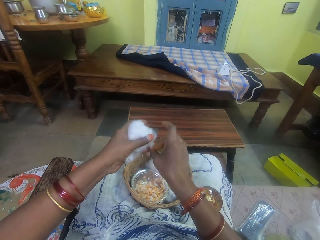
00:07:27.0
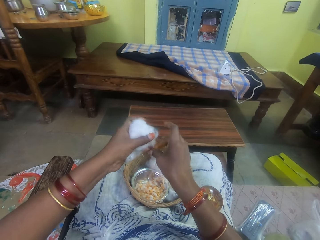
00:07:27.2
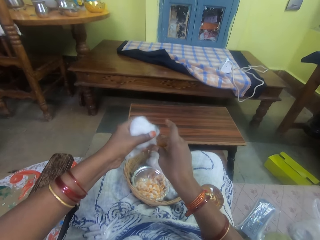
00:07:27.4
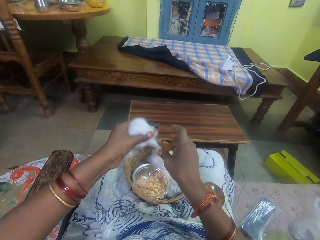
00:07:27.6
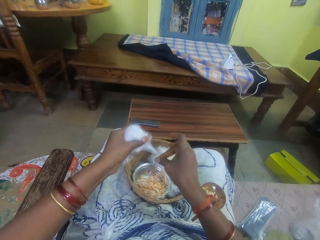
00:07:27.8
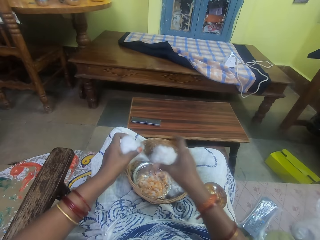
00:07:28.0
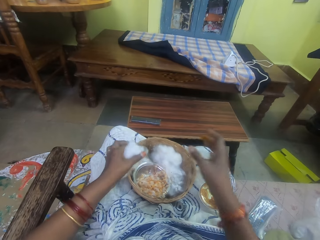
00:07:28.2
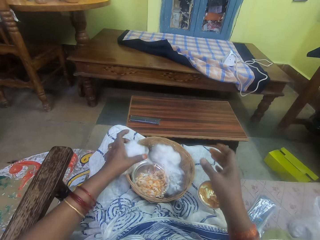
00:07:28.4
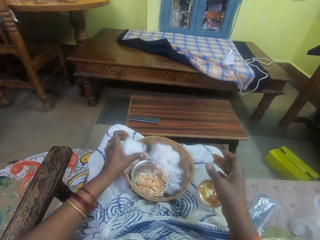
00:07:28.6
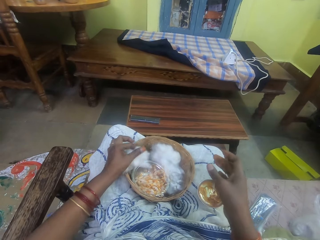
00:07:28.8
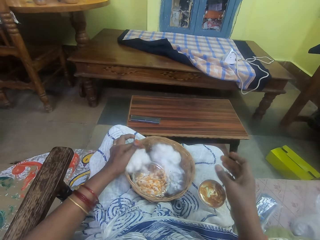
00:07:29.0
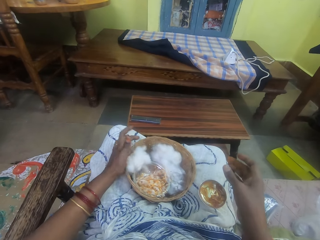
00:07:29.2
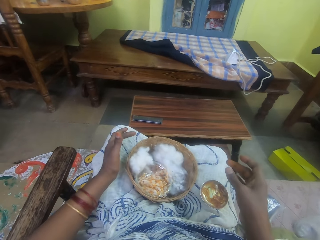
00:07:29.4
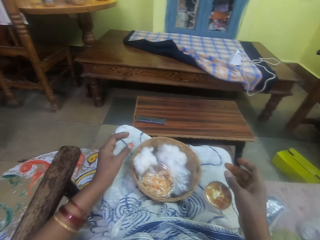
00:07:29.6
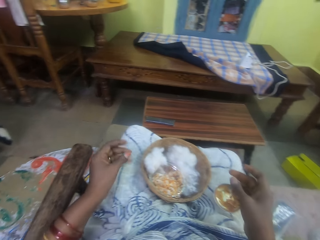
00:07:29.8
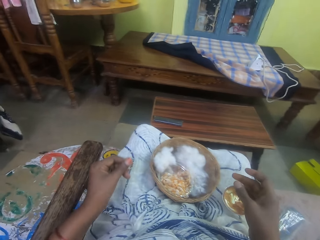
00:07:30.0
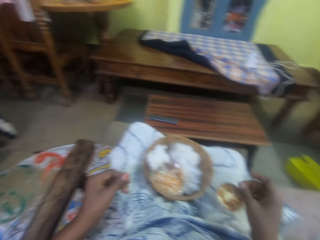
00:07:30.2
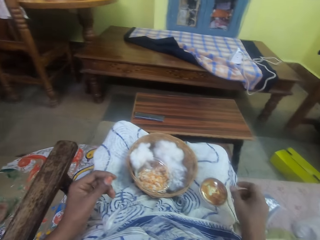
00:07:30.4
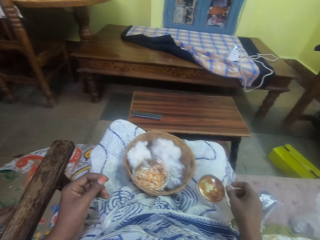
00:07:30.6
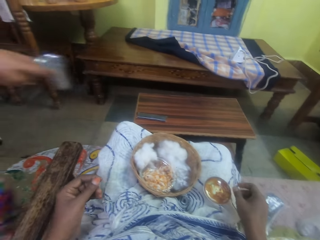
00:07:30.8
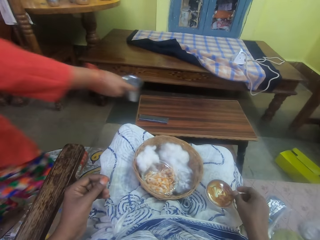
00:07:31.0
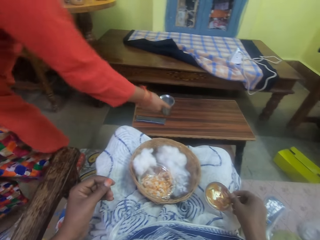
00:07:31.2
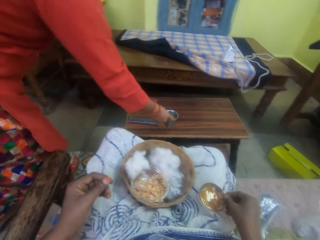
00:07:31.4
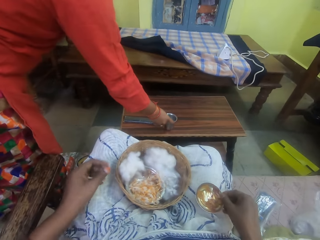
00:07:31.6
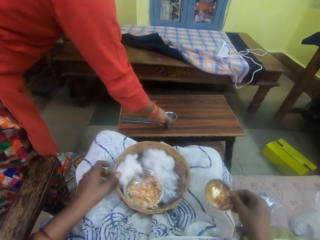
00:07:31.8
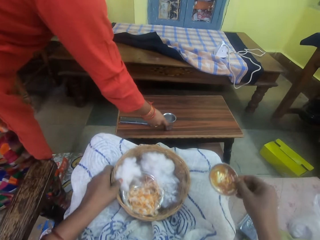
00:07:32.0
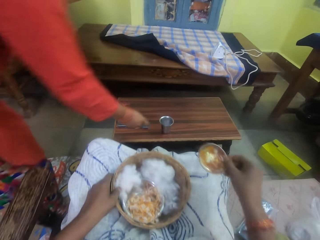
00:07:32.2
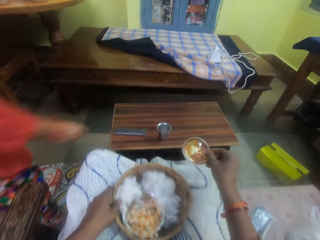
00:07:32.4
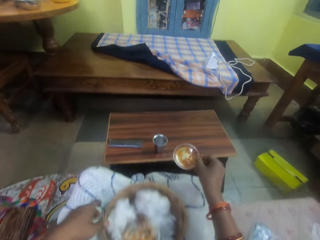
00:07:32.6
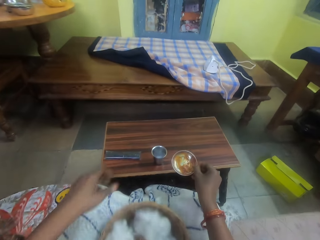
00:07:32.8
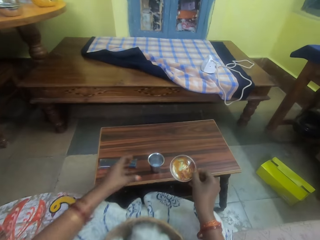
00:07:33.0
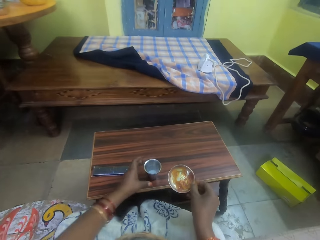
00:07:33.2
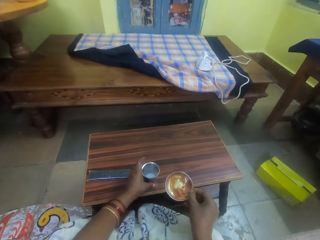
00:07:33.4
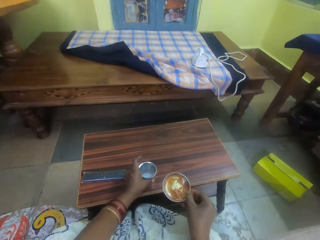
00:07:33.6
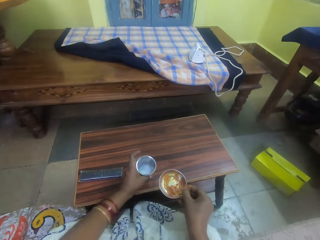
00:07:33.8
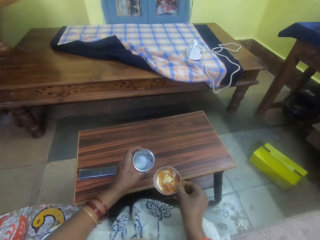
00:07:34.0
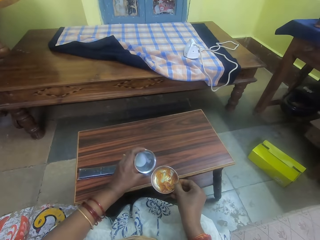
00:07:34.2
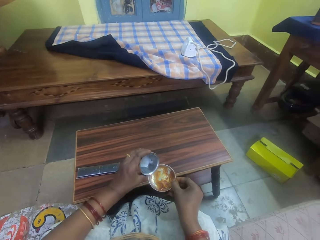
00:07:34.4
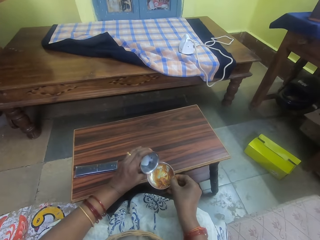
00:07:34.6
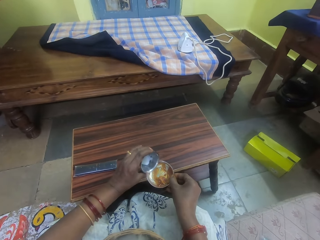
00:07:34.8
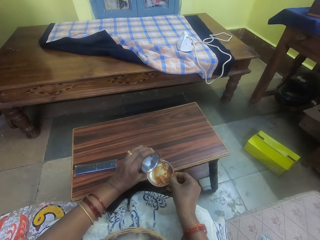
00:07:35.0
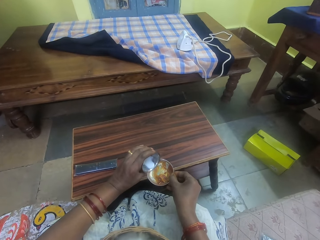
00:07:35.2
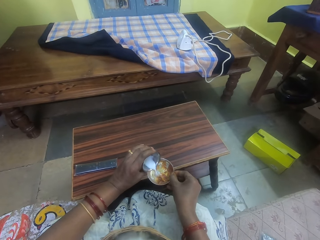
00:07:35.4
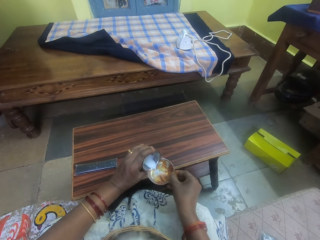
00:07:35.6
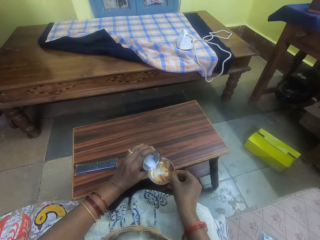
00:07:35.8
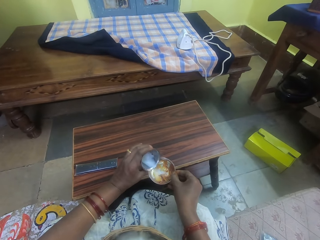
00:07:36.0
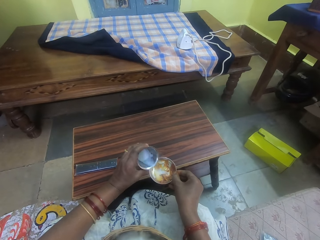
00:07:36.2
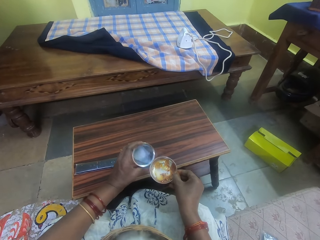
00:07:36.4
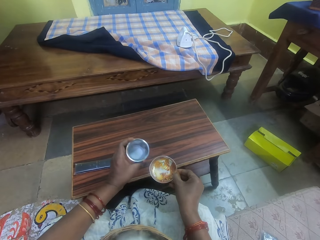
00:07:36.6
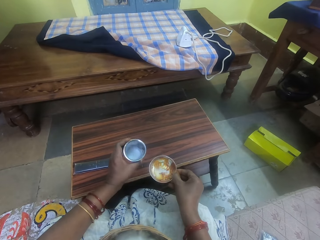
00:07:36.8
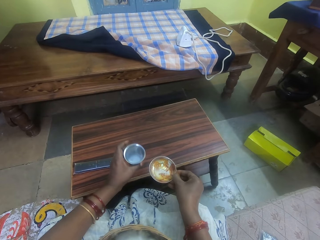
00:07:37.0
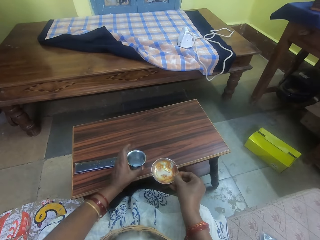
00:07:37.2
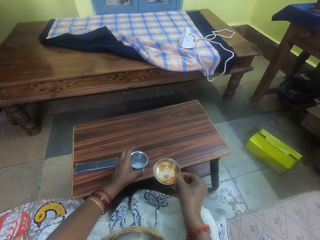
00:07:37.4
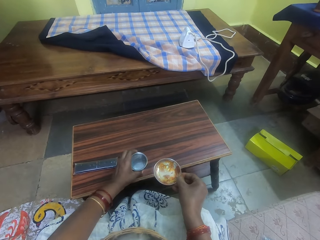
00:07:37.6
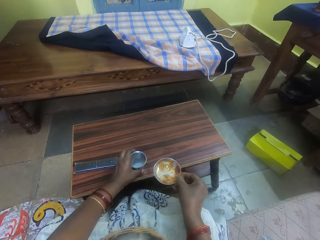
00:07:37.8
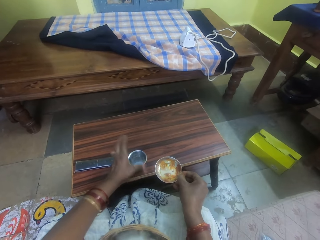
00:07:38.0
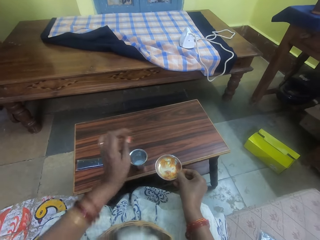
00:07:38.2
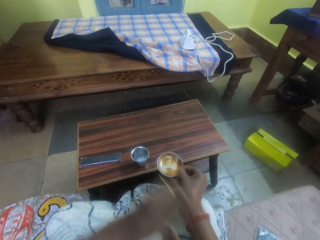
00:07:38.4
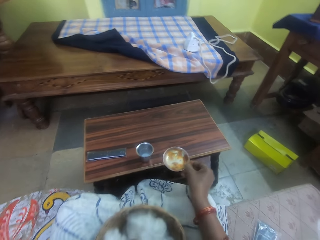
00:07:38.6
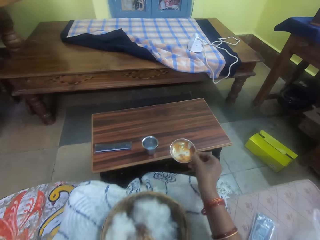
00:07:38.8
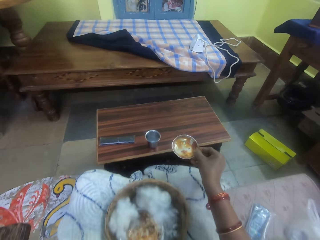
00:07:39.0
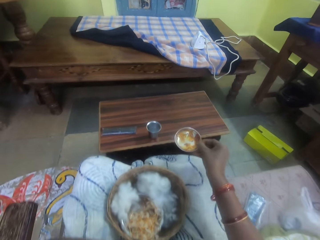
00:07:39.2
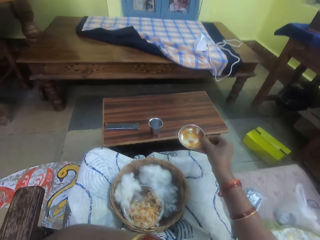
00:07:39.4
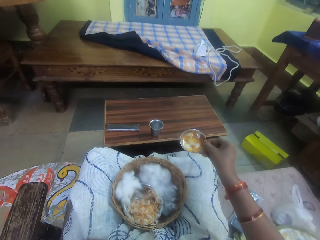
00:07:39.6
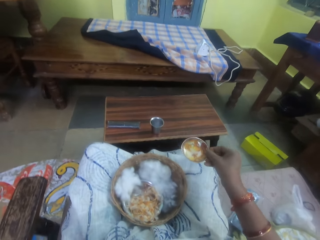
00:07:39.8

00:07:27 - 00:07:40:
The camera wearer pulls the cotton. She pulls her hand off the cotton string. She drops the ball of cotton wool in a basket on her leg. A woman drops an aluminum cup on a table. The camera wearer holds the basket. She picks the ointment container from her leg with her right hand. She pulls her hand off the basket. She picks the aluminum cup from the table with her left hand. She pours some milk from the aluminum cup into the ointment container. She drops the aluminum cup on the table.

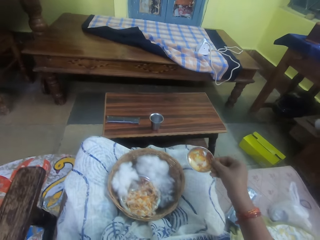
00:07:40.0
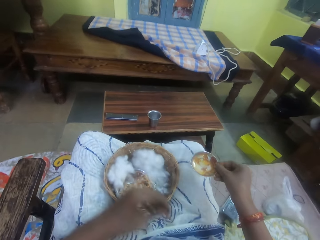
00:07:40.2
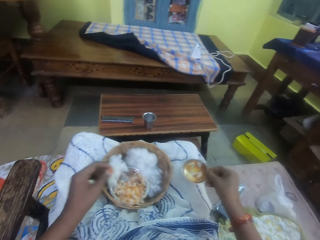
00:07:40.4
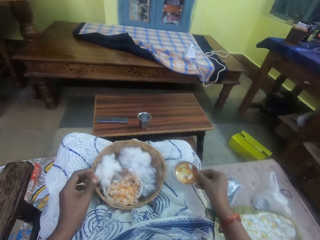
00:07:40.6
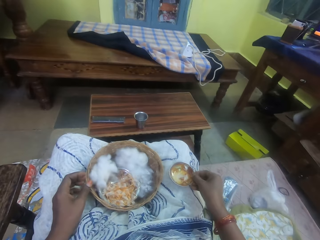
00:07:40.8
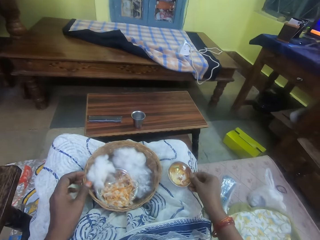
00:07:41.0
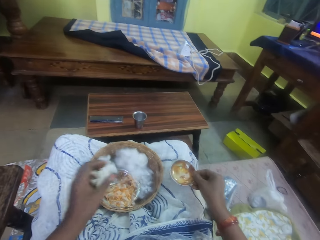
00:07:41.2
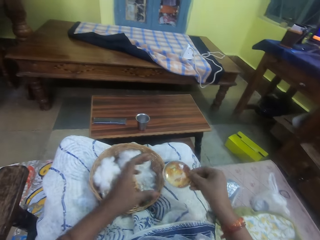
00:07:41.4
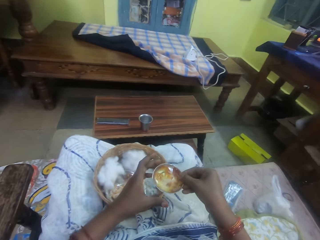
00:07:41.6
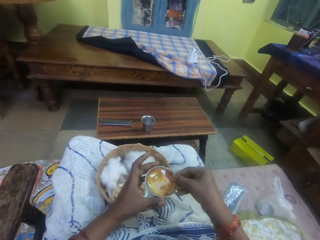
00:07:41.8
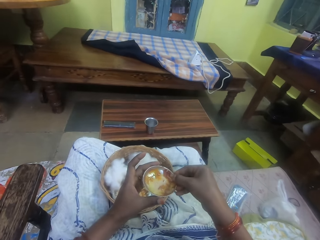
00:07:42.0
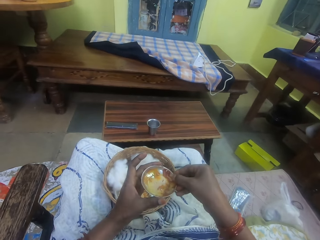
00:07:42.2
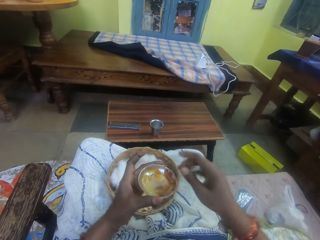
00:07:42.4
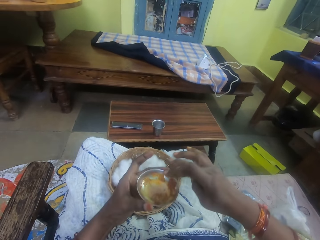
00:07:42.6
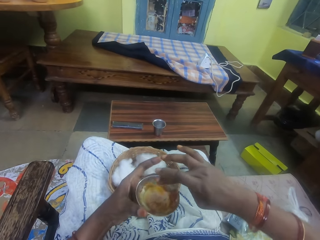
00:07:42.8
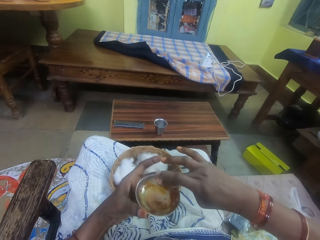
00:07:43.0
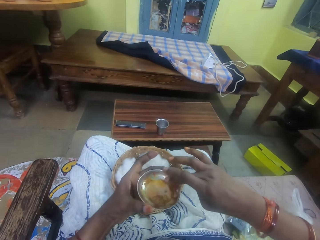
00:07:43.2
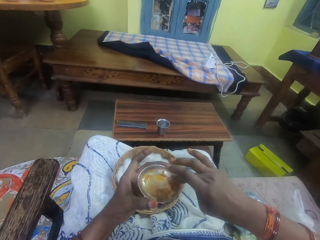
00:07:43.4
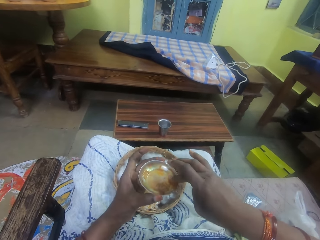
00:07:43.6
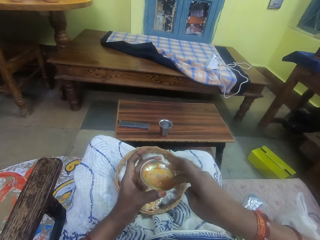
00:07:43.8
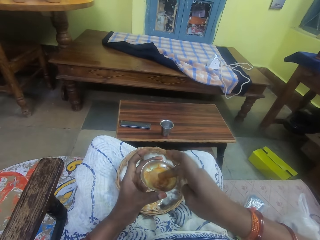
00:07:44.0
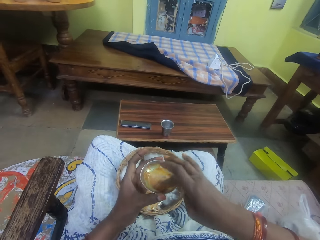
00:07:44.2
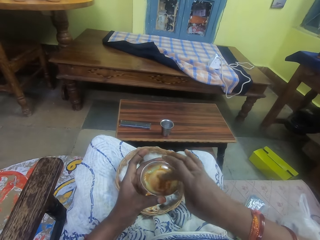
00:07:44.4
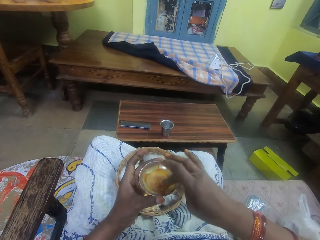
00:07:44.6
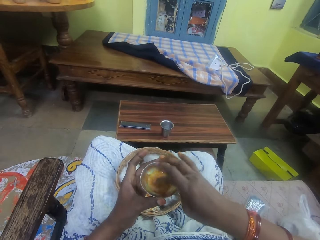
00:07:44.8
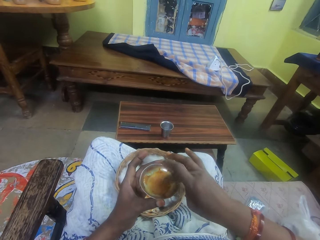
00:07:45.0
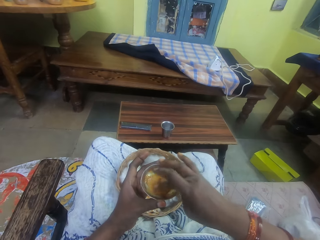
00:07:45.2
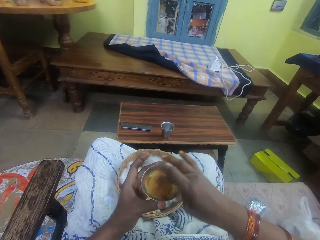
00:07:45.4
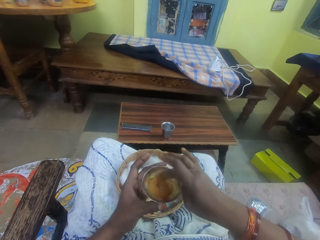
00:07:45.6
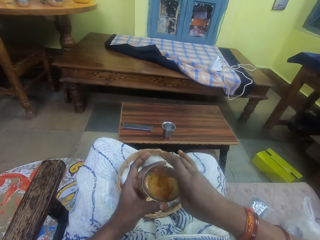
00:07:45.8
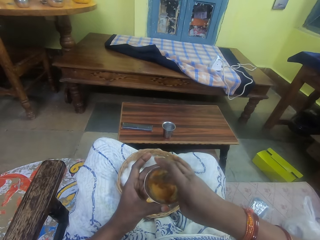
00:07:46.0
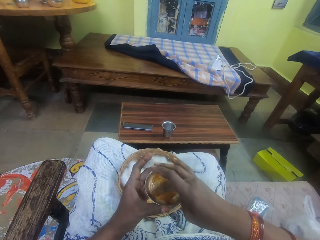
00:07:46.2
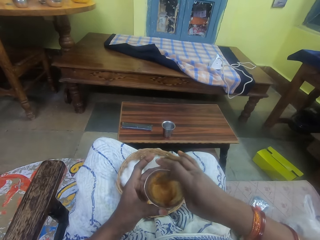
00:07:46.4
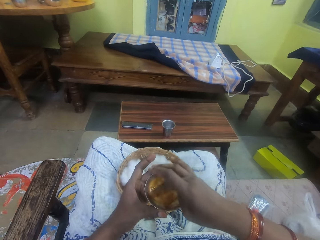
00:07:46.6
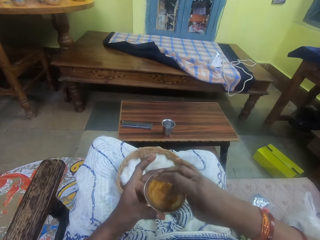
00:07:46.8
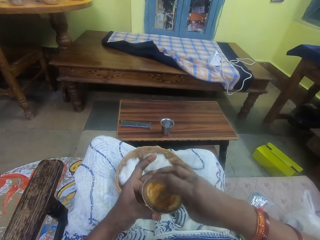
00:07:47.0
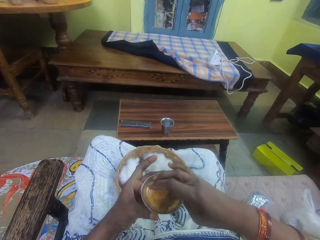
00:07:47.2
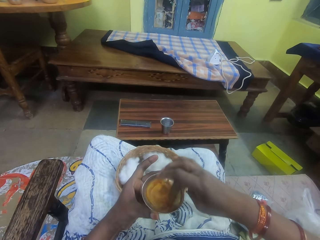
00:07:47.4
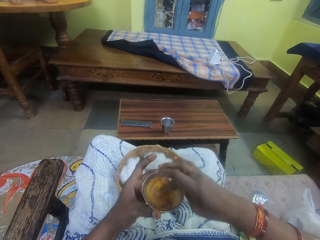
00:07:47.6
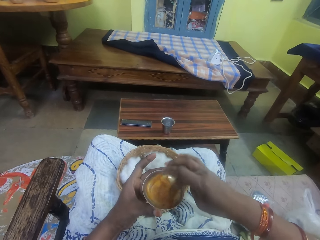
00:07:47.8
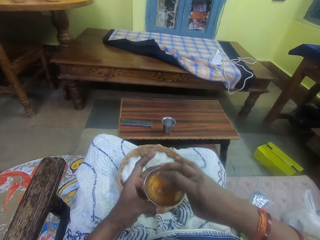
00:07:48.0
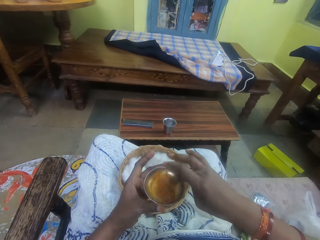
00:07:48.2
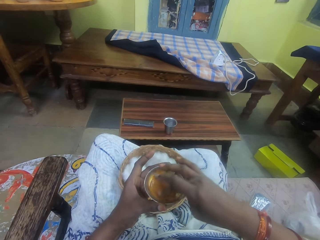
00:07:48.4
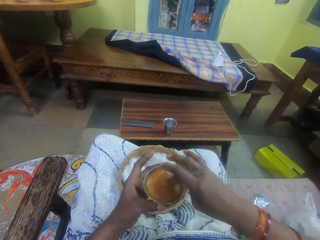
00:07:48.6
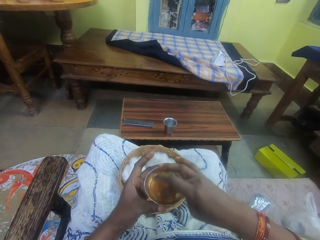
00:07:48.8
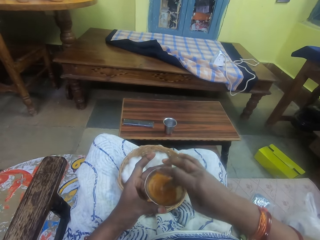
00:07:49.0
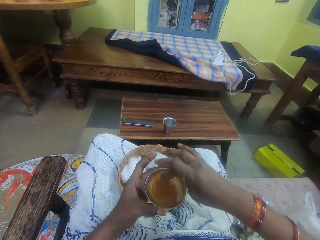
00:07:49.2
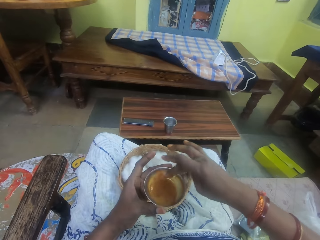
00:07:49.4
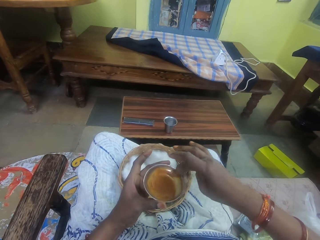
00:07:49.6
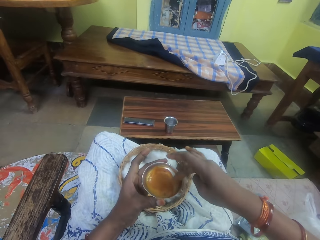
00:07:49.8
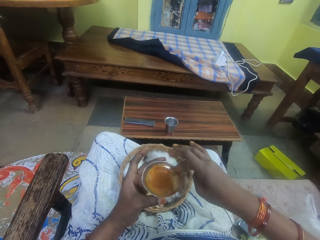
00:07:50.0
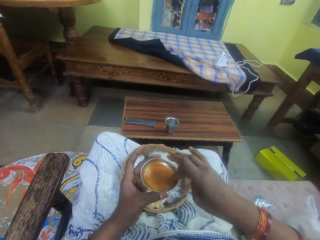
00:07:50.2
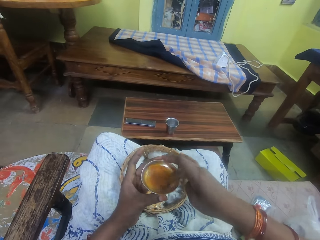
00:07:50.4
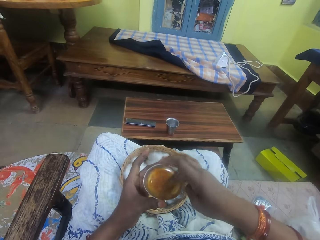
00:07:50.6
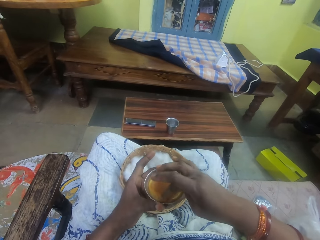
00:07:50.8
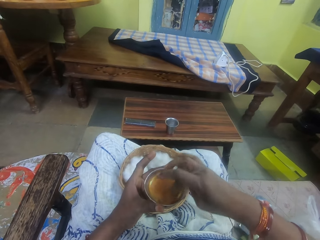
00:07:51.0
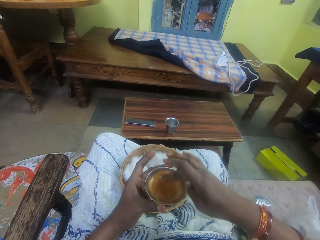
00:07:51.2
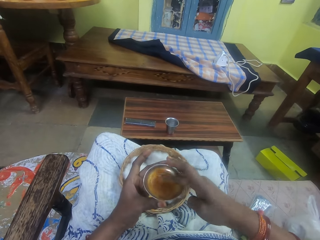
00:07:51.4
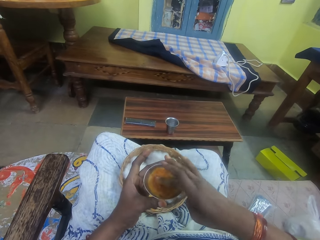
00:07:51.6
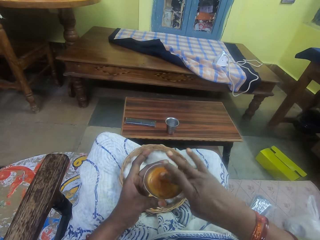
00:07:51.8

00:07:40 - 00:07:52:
The camera wearer puts the bowl or ointment container on her thigh. She lifts the bowl off her thigh. She switches the bowl to the other hand. She holds the ointment container with her left hand. She mixes the ointment and the milk in the ointment container with her right hand.
